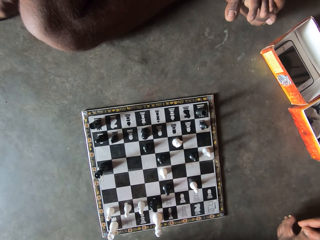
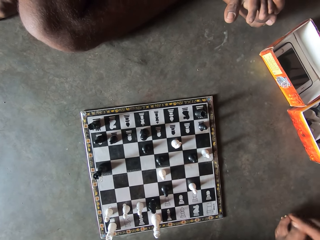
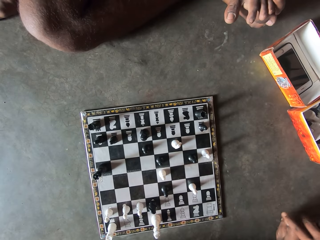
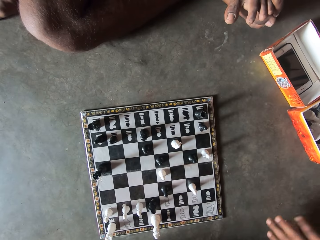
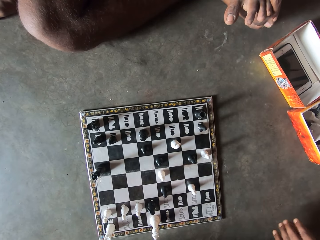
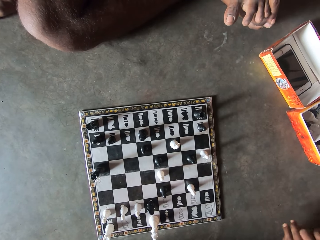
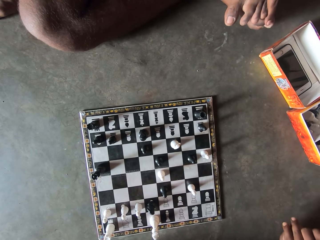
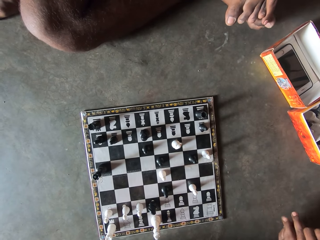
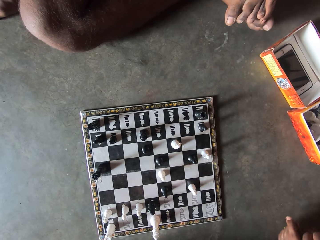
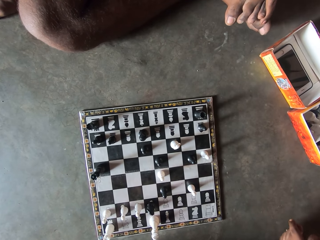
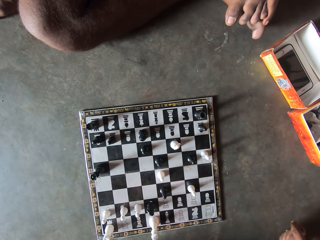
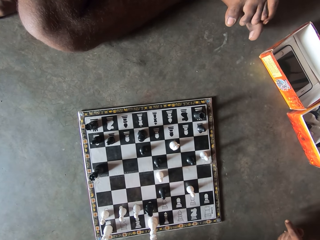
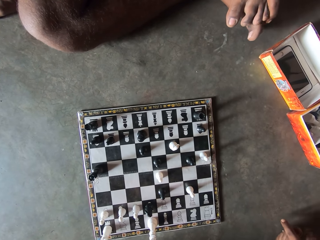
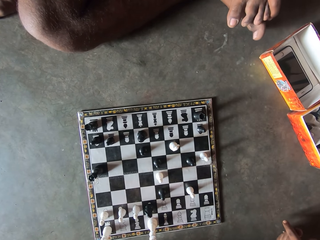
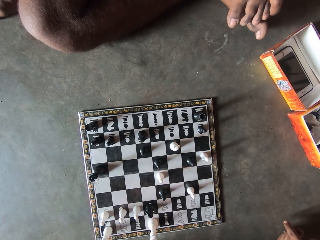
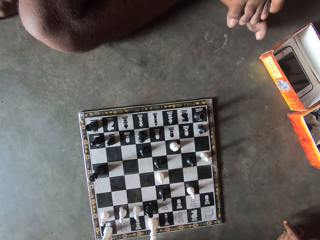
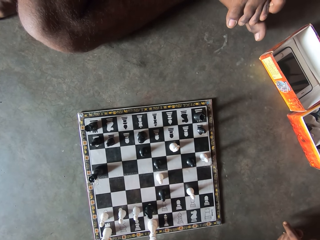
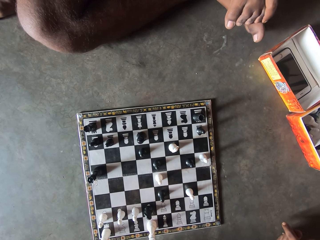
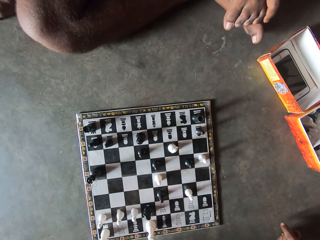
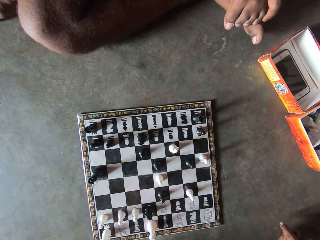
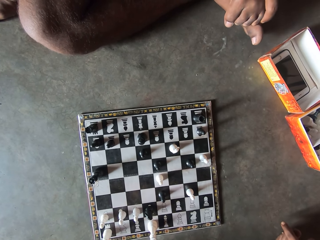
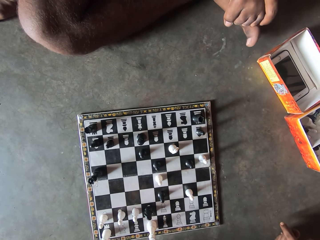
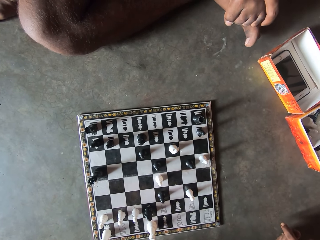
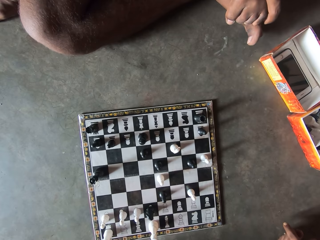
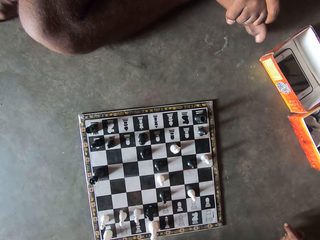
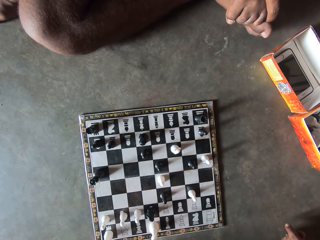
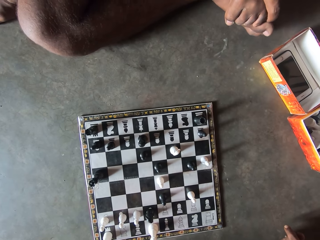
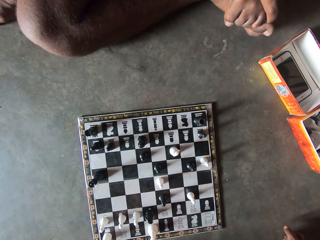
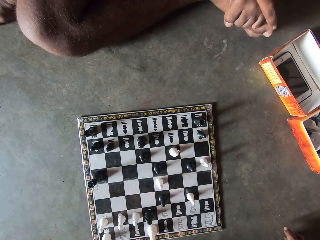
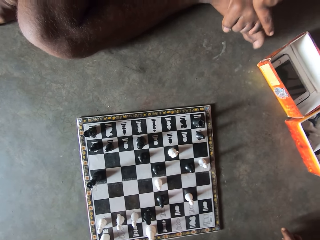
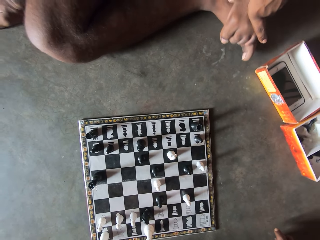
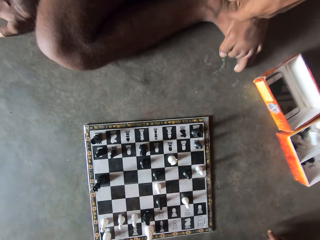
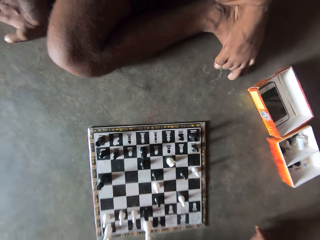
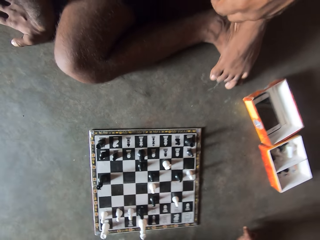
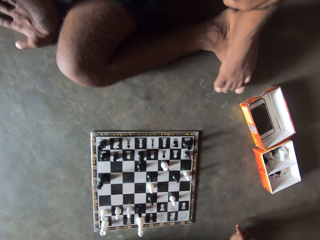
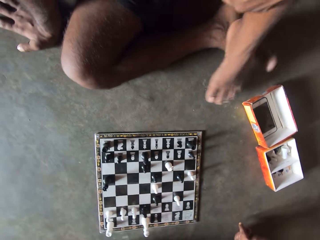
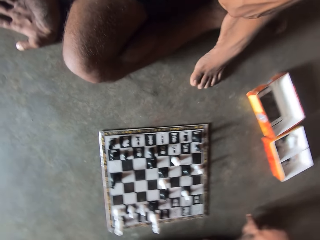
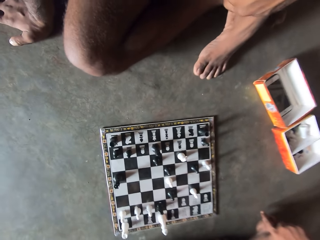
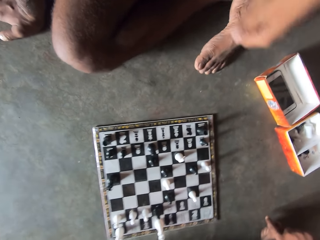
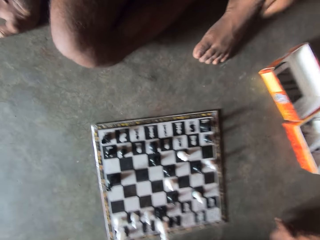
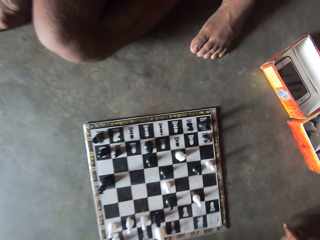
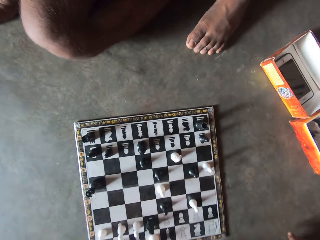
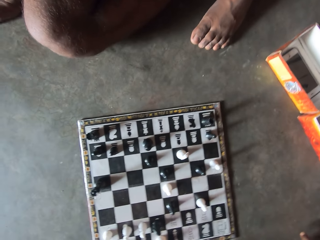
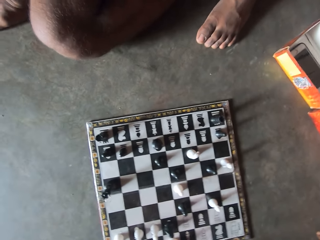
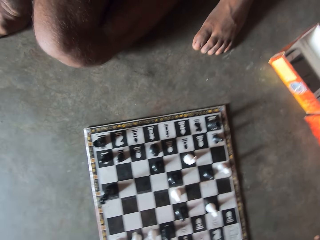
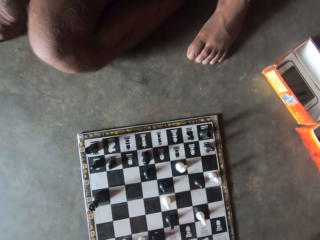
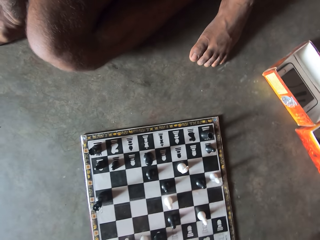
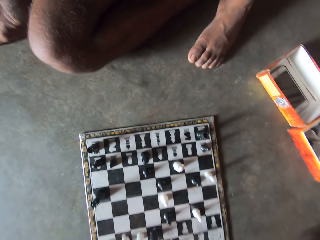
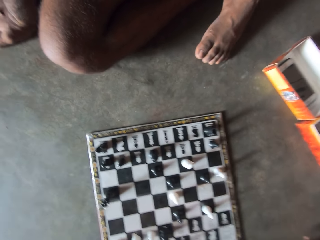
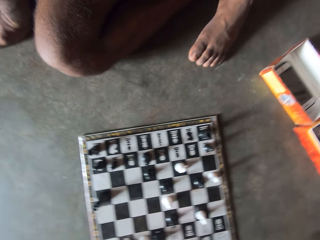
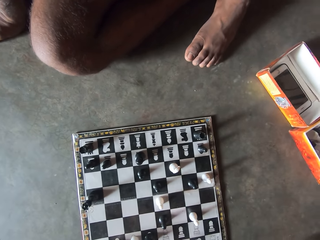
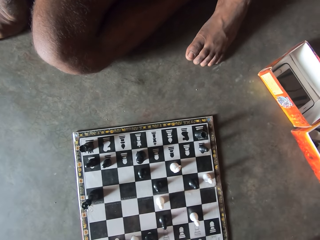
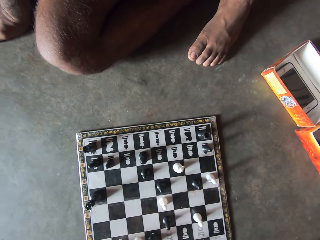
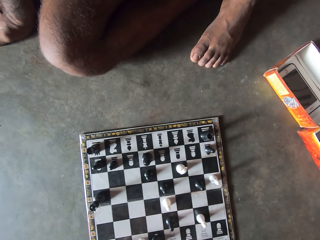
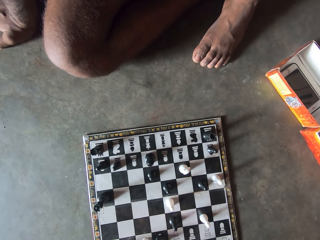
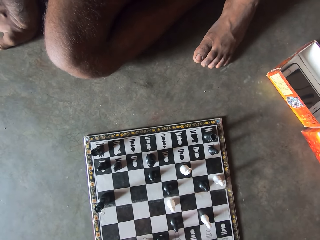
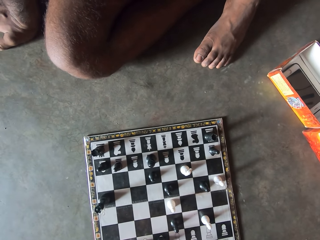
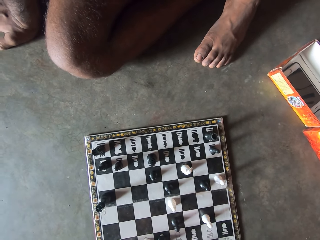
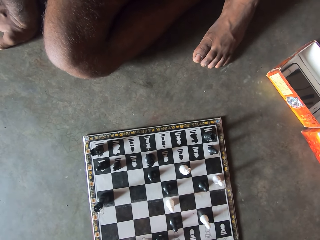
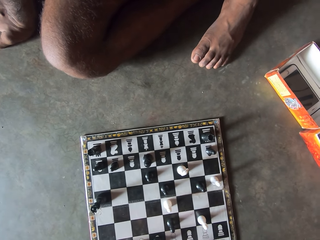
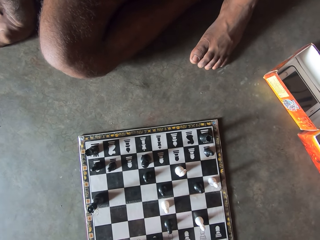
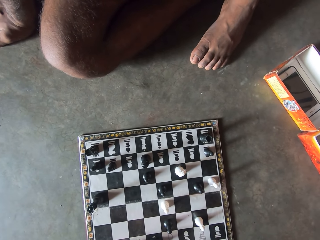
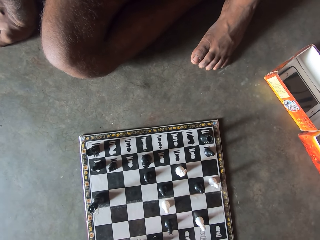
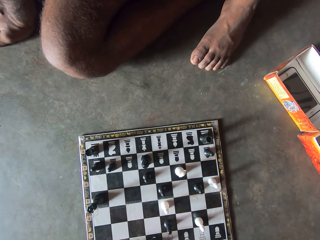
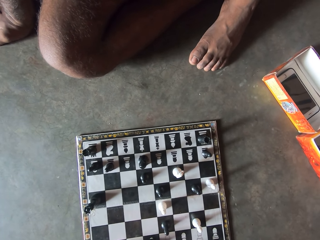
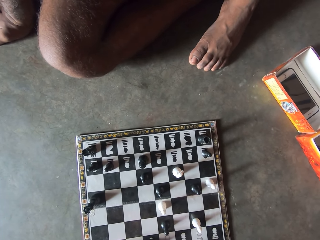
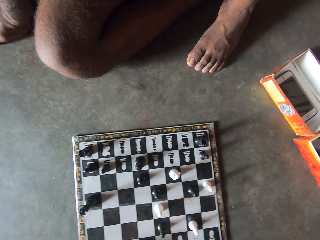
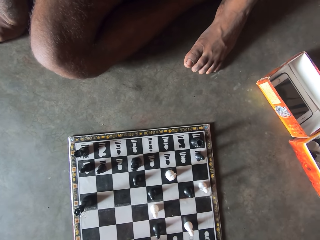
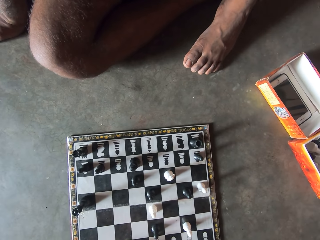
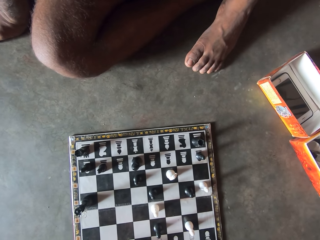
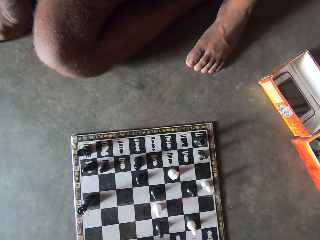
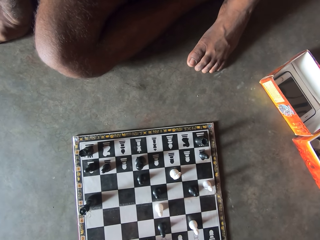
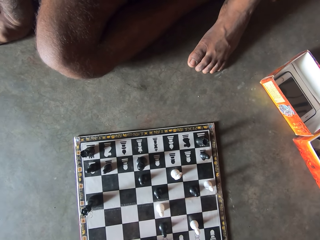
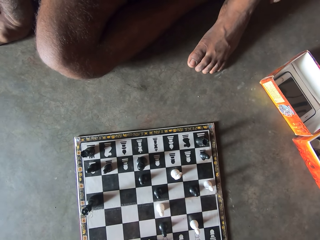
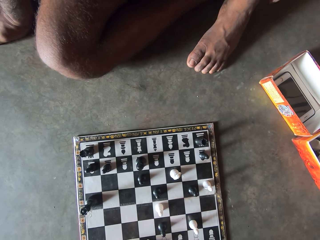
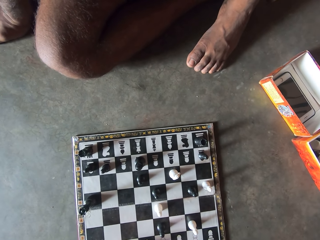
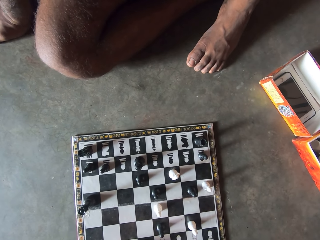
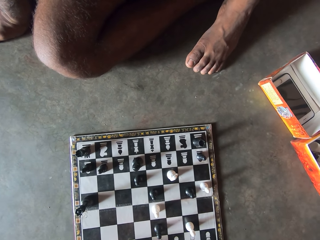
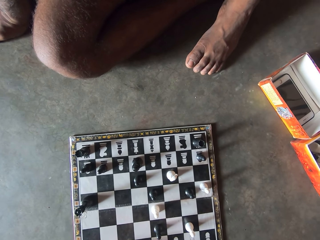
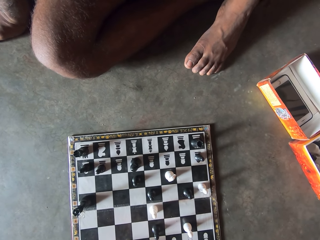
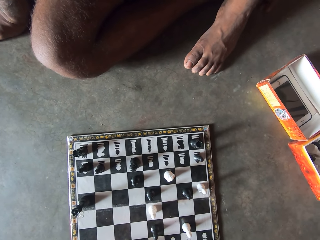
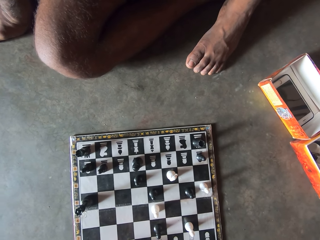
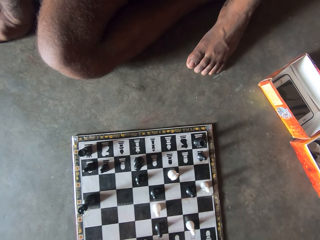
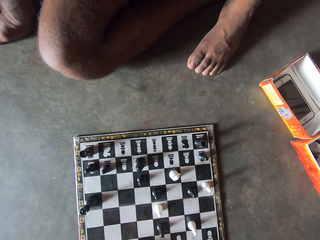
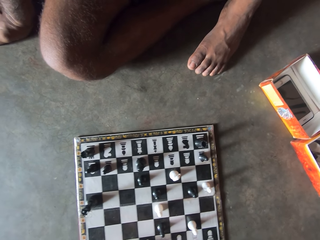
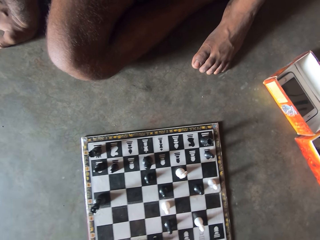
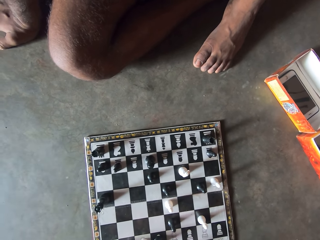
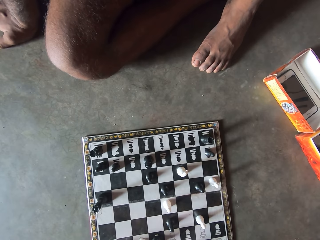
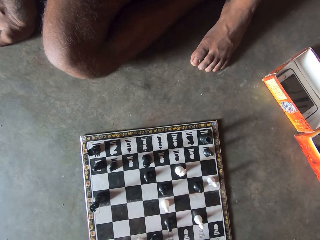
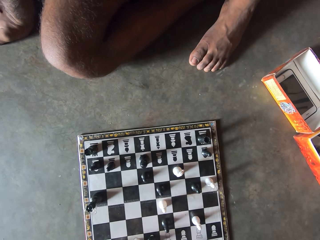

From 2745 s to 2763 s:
A man looks at the chessboard. The man moves his leg. The man looks at the chessboard.

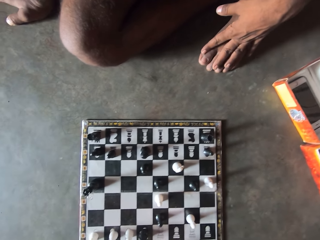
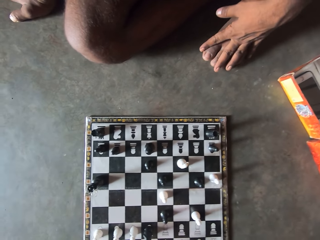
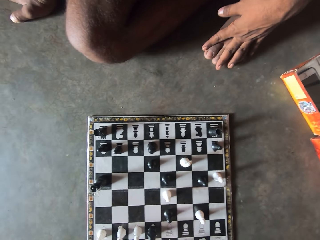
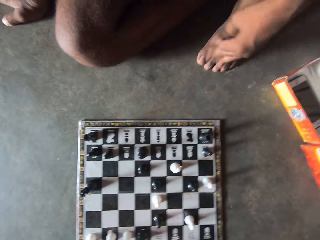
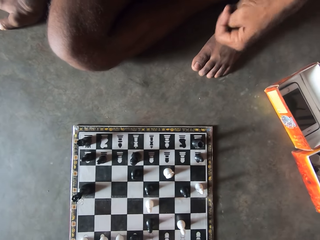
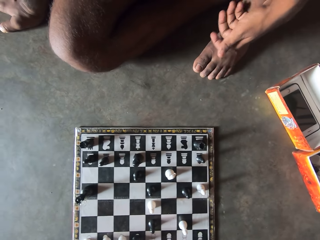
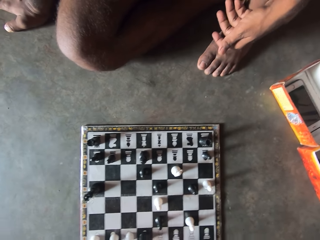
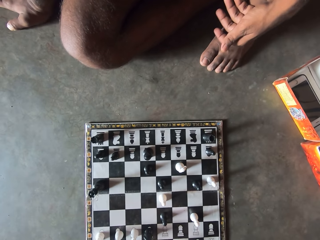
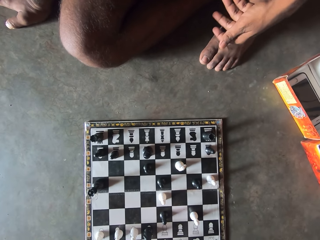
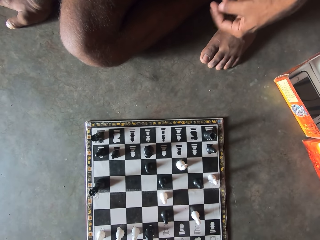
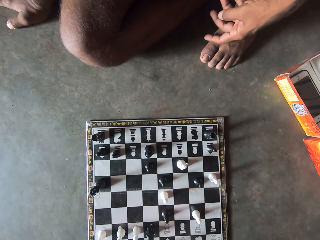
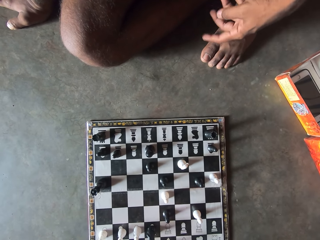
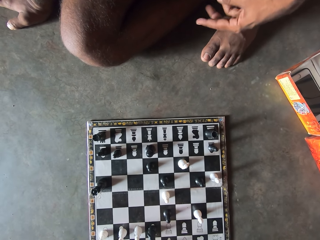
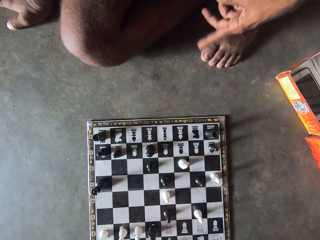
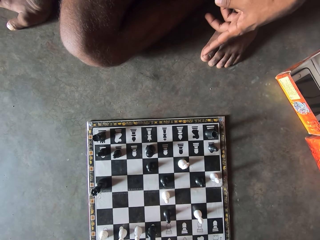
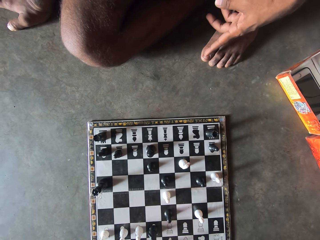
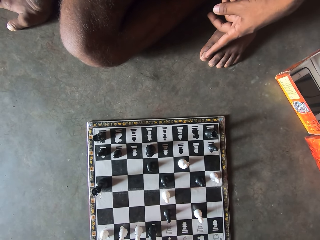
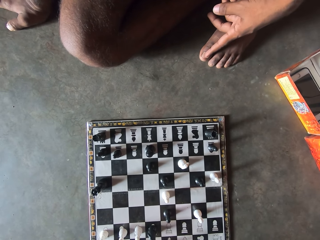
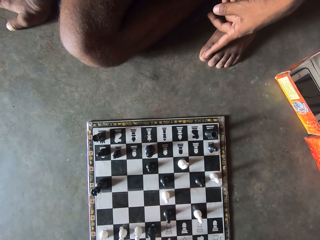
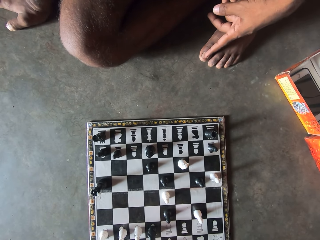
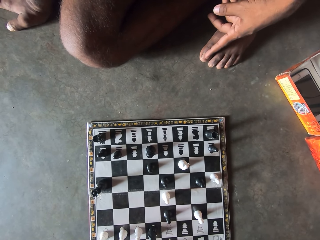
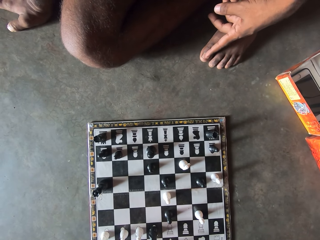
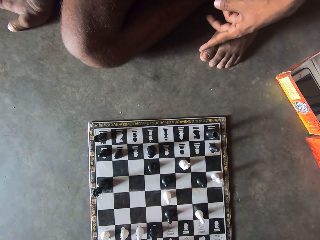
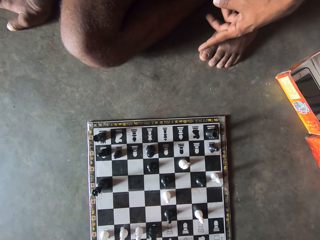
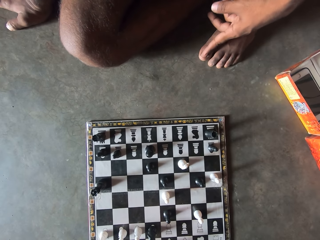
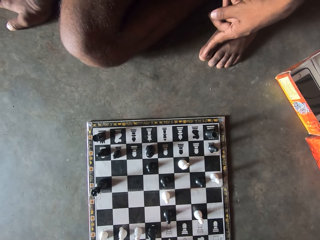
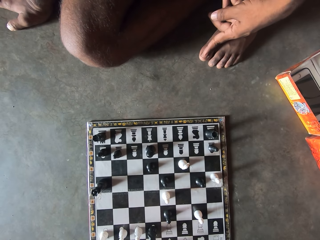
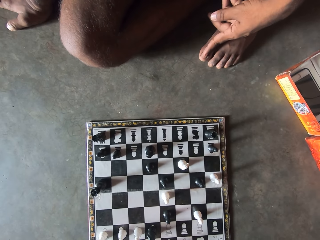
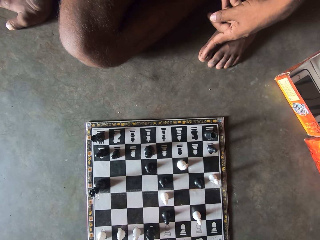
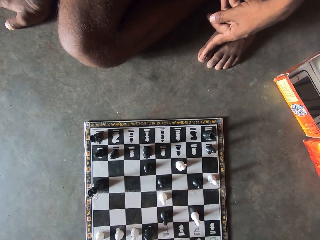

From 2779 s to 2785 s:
A man moves his hand.
